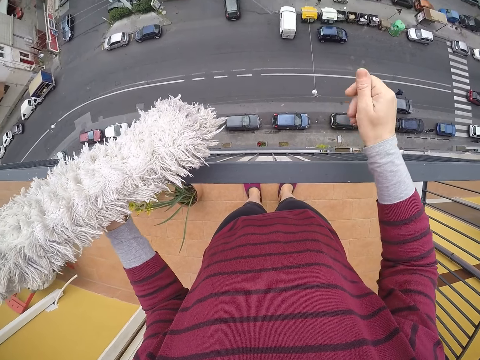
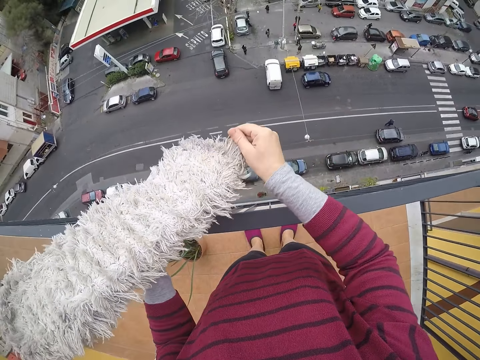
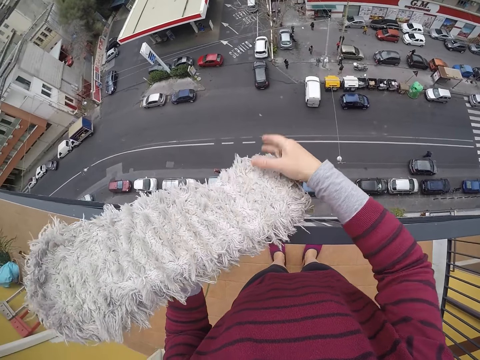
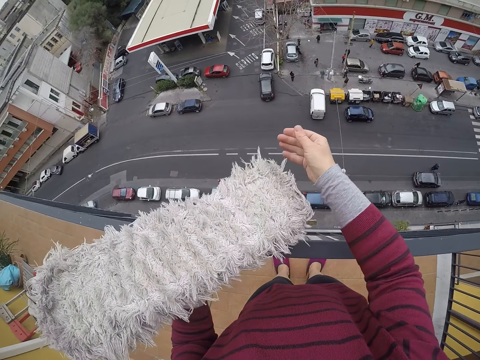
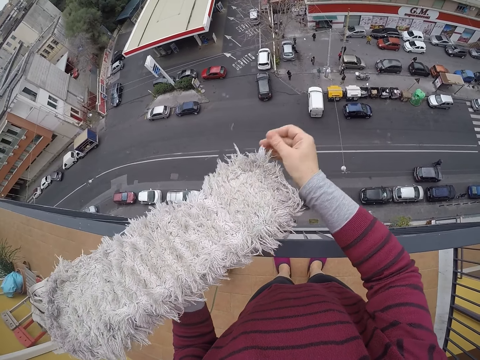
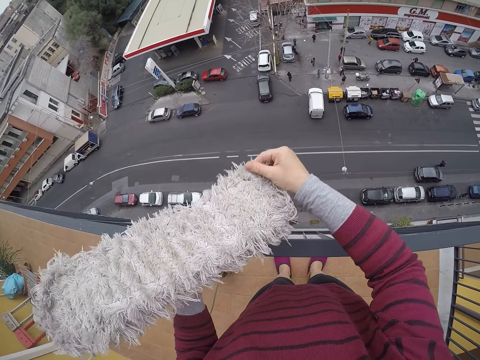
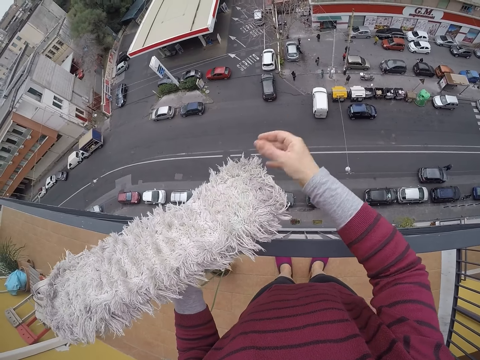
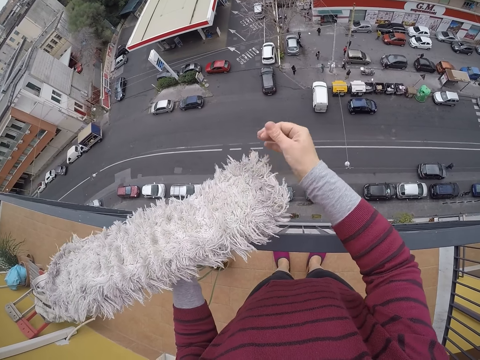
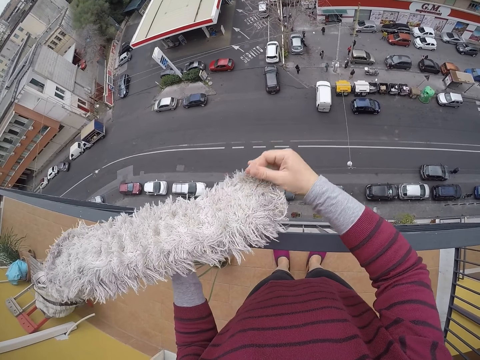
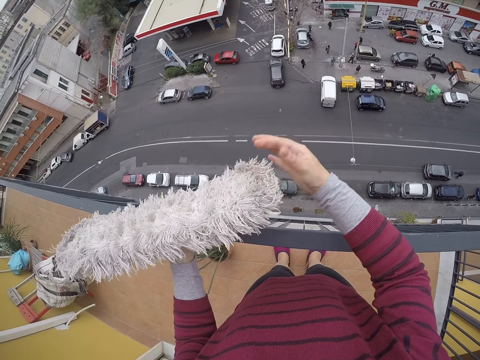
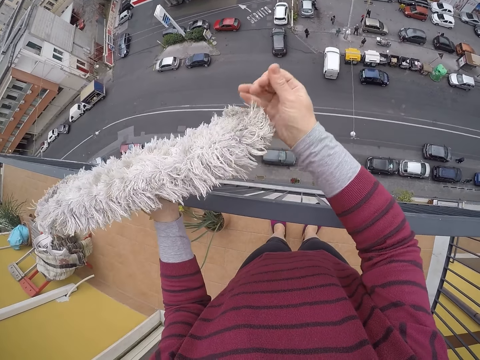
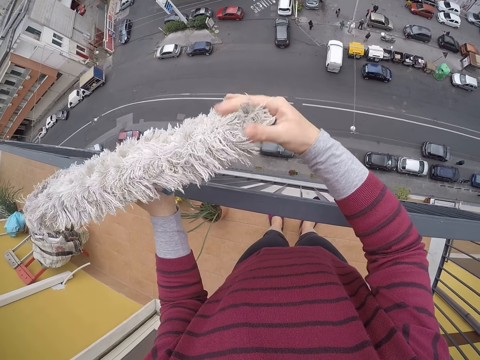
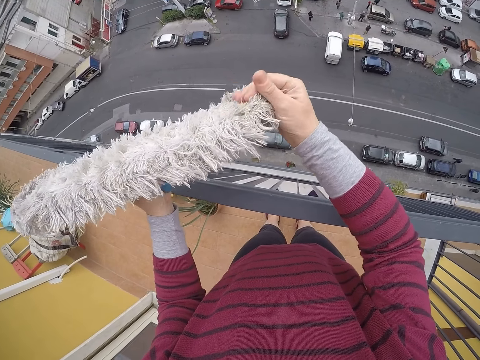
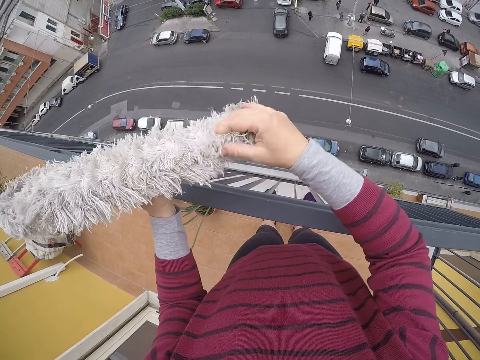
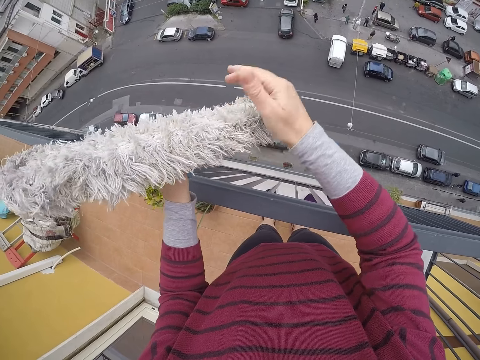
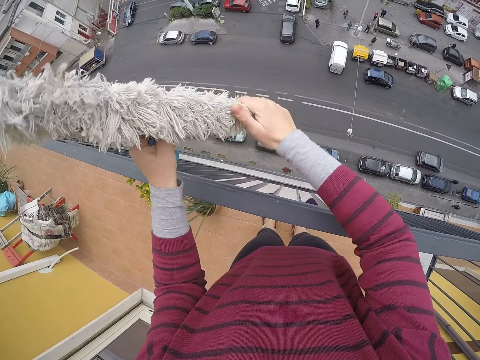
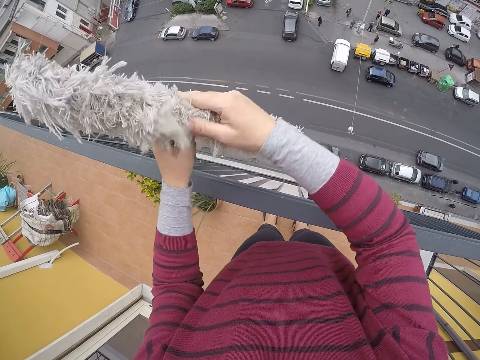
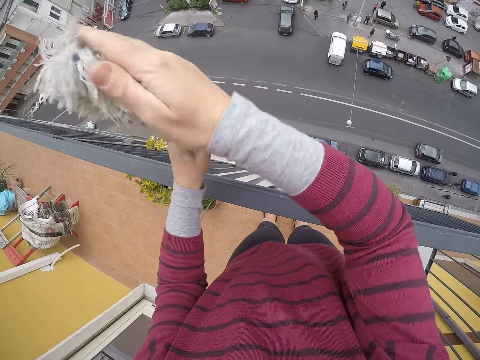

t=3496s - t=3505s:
The camera wearer wipes dirt off the brush with her right hand. She rubs the mop.

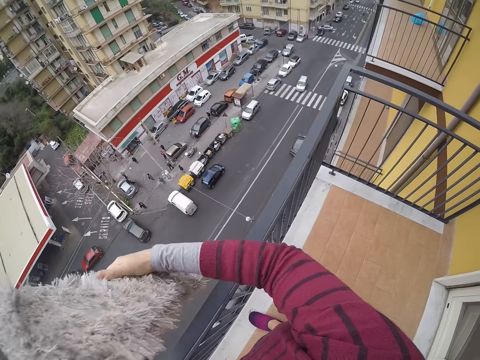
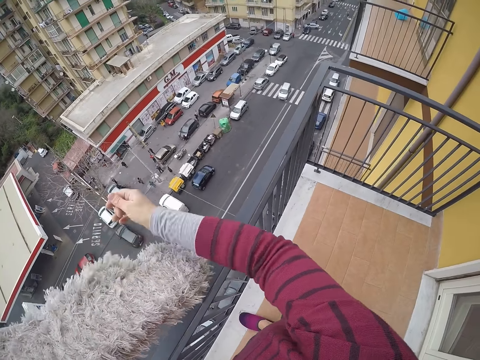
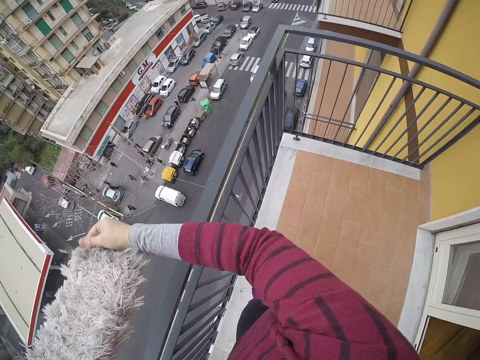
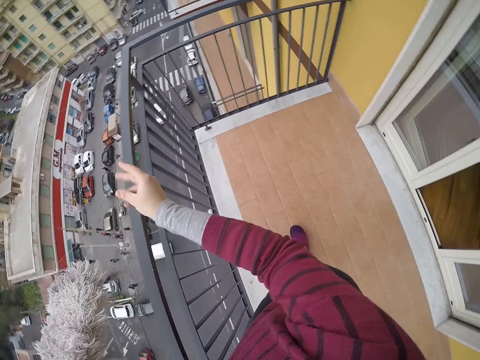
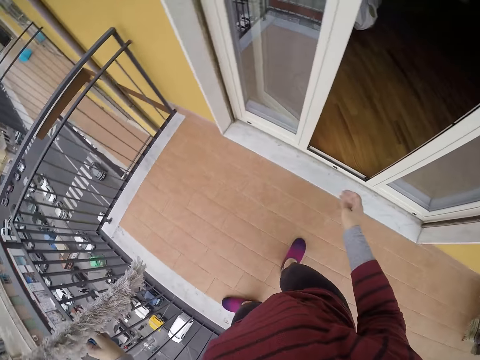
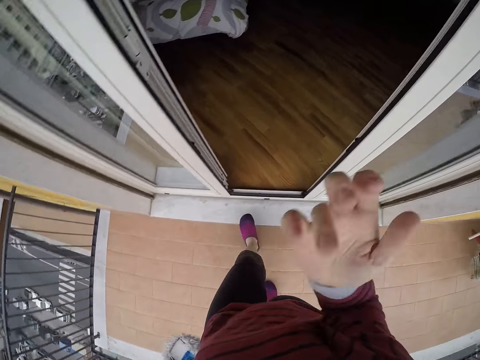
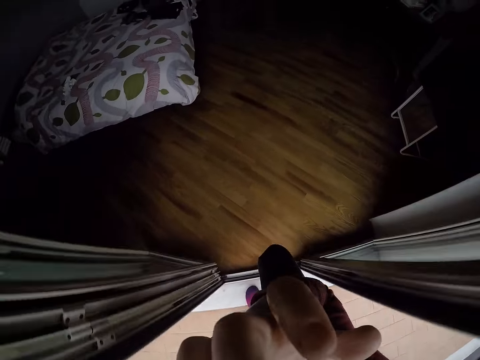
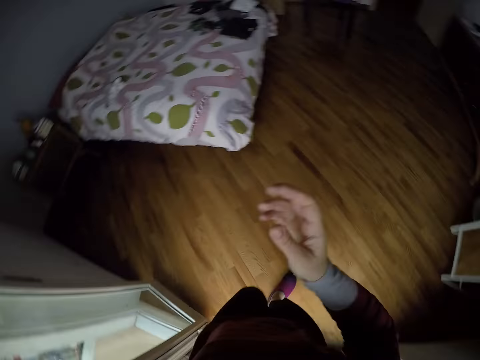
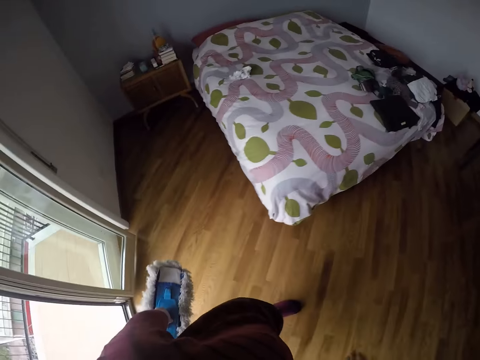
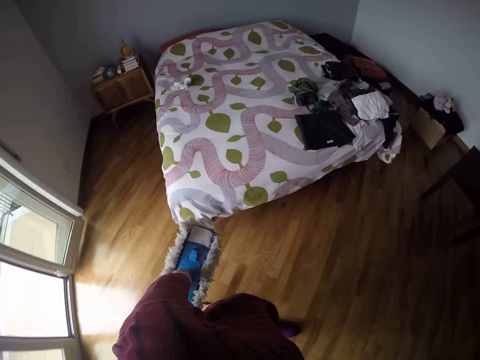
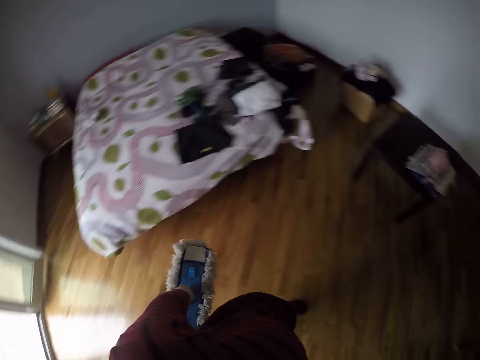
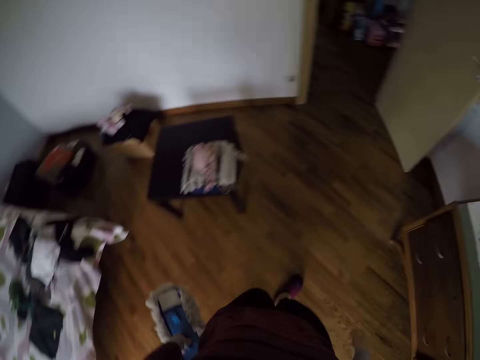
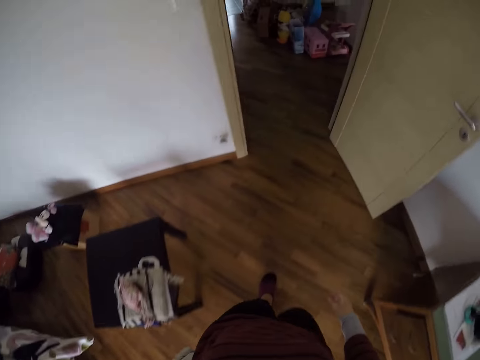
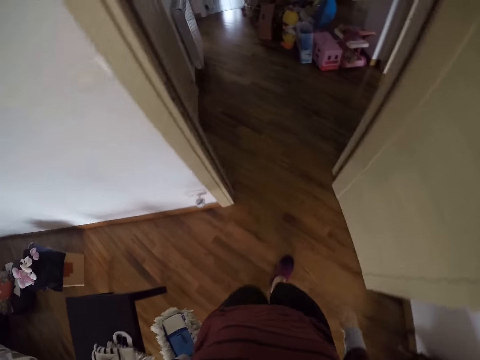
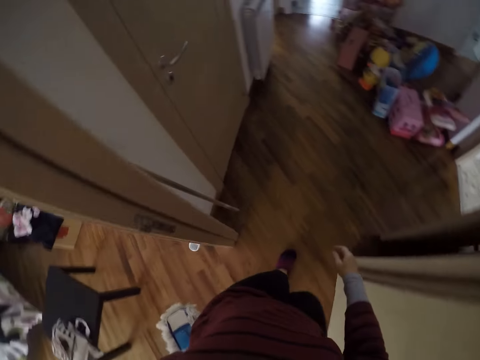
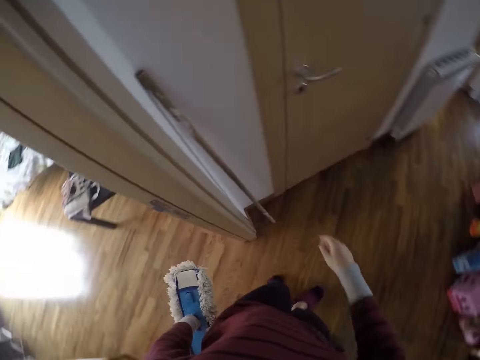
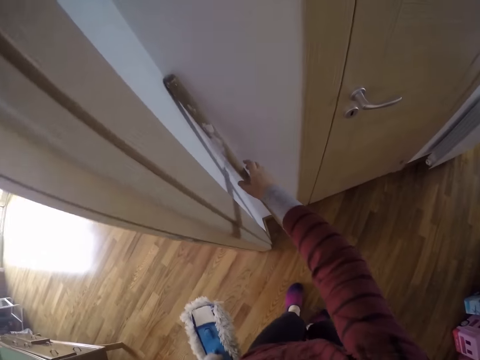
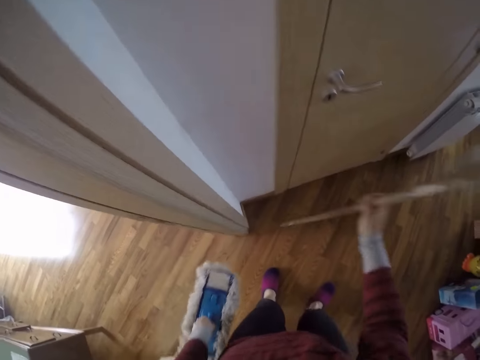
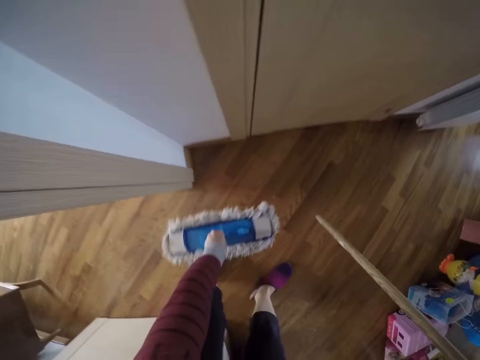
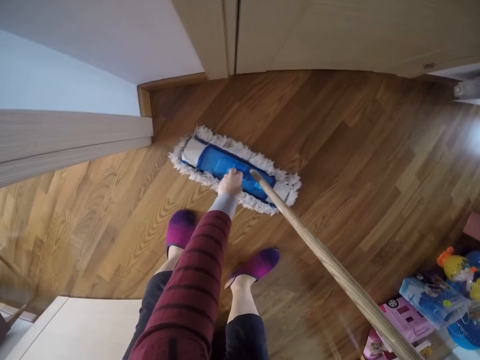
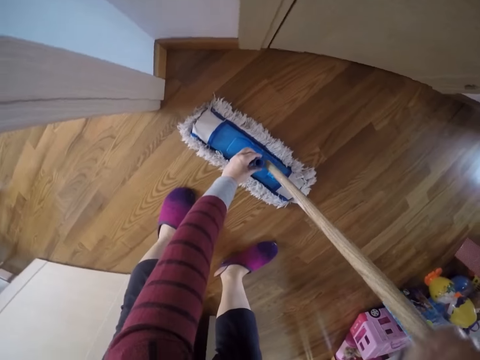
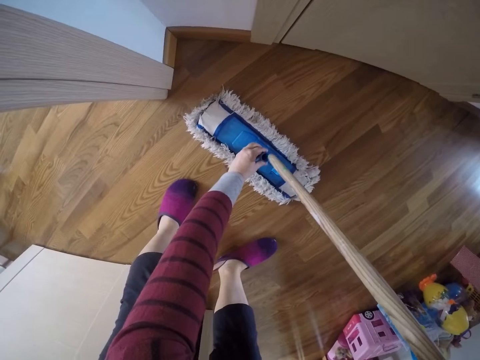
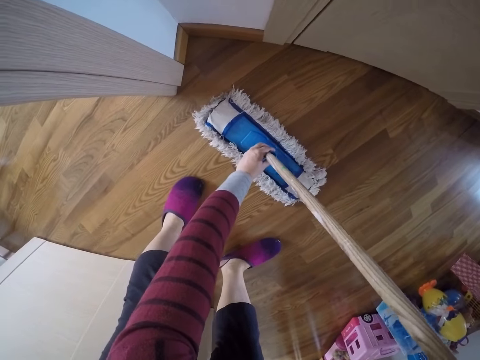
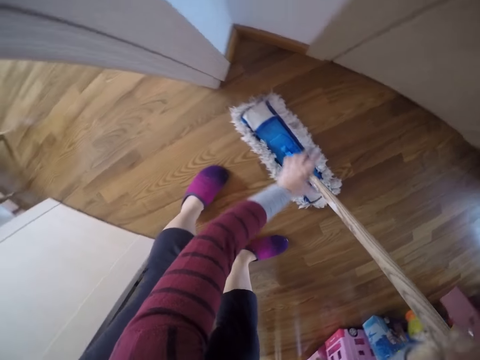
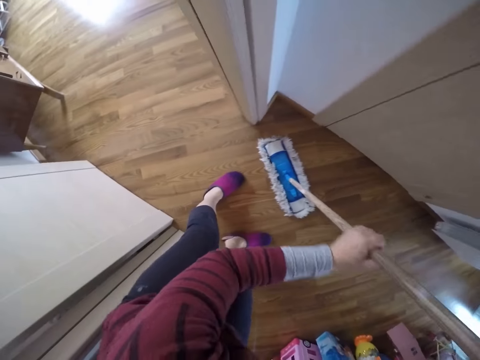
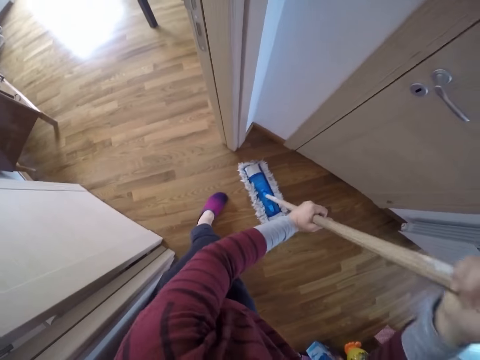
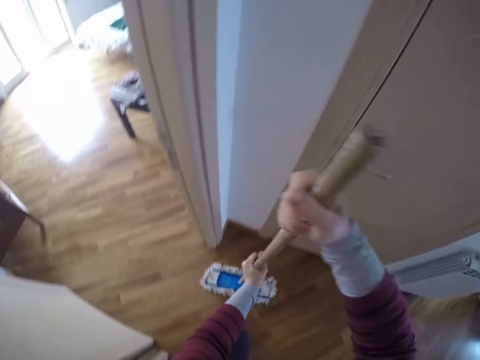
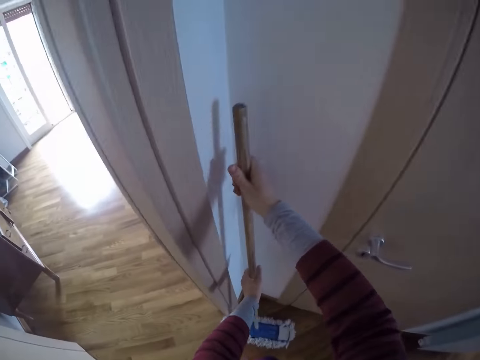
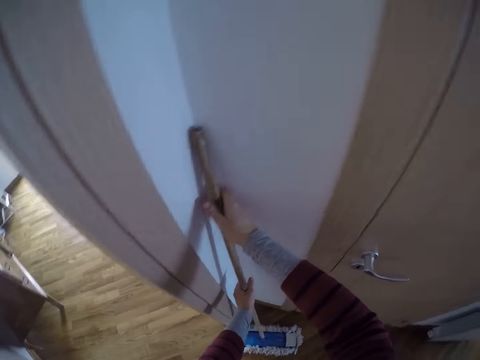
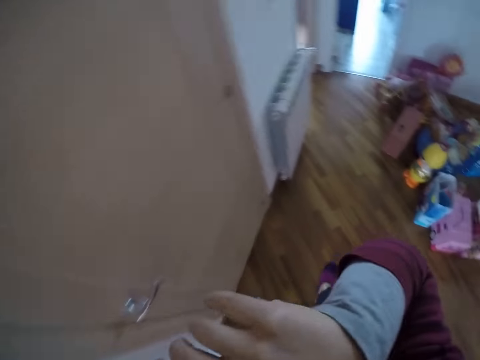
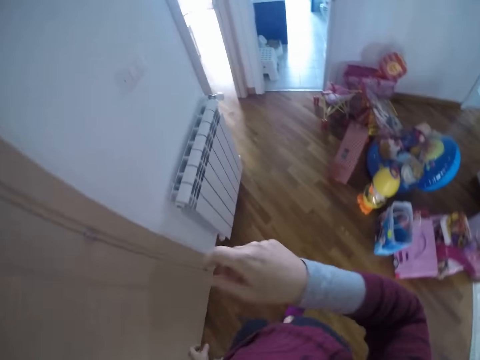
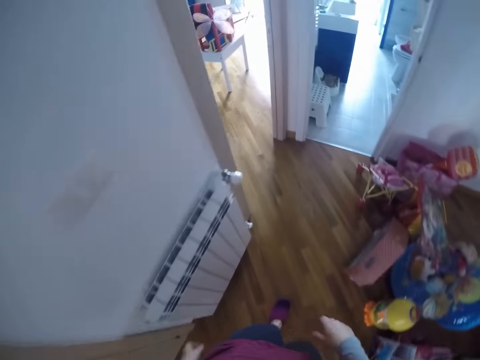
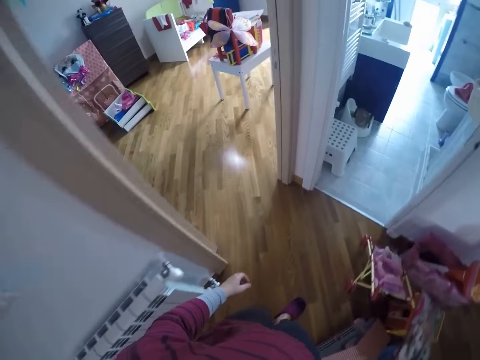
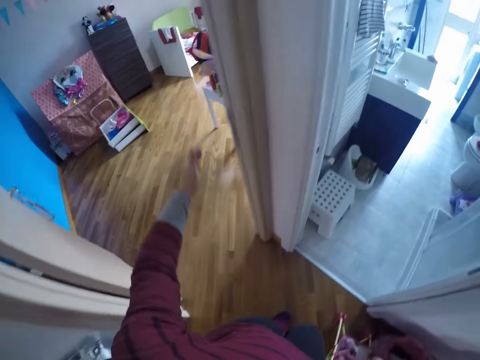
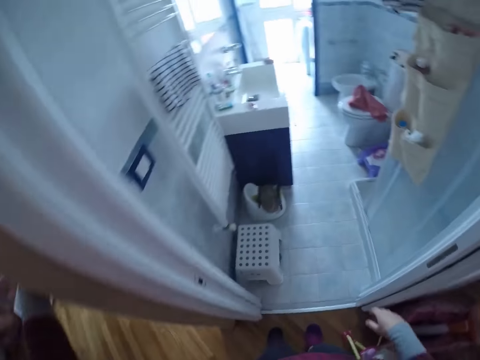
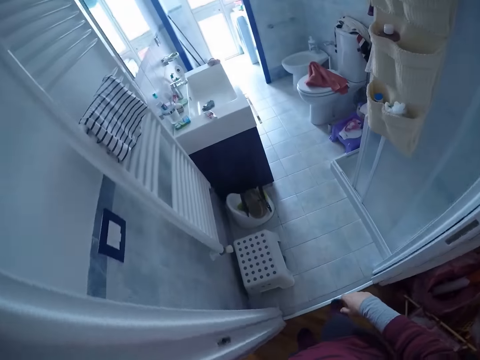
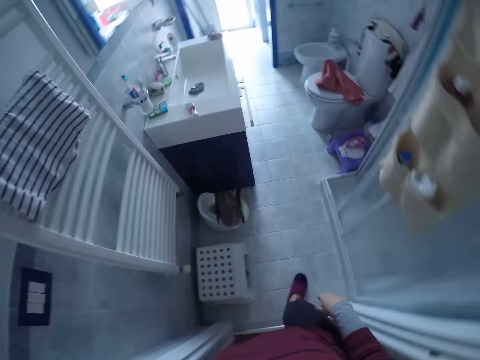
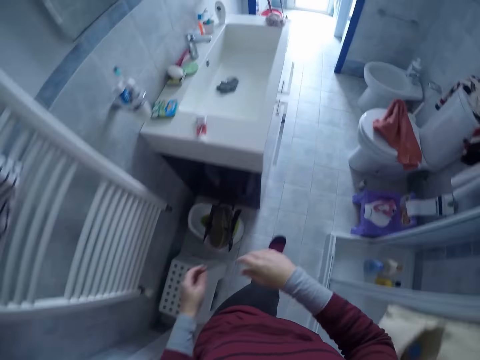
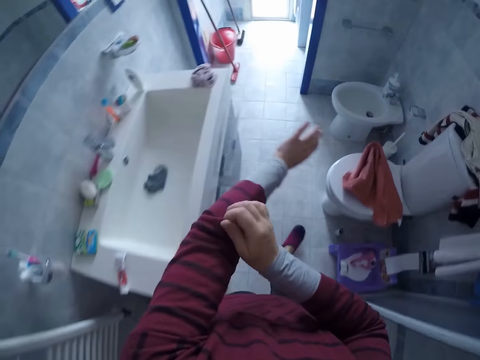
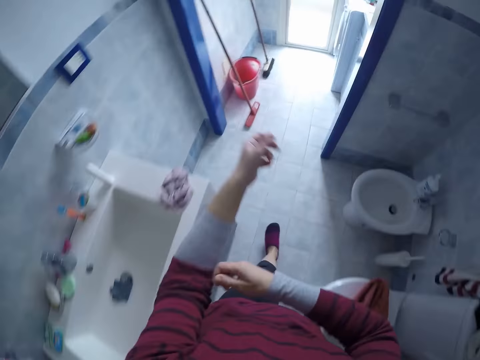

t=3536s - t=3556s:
The camera wearer walks into the house. She scratches her face. She takes the flip mop handle with her right hand. She fixes the mop handle onto the mop head. She puts the flip mop against the wall. She walks toward the toilet. She switches off the light in the bedroom with her left hand. She walks into the toilet.
